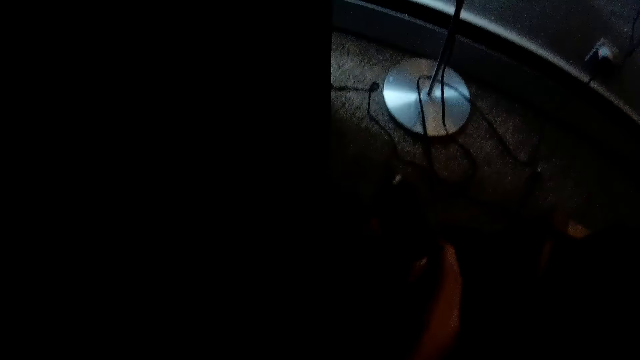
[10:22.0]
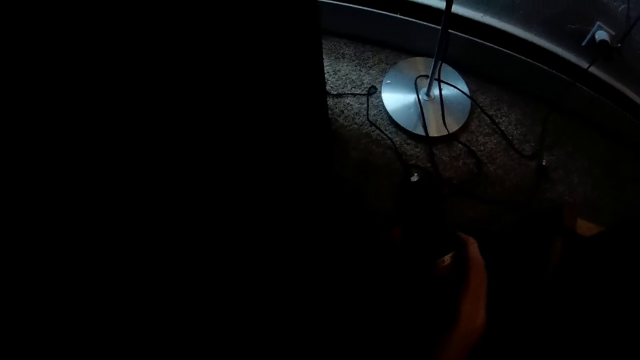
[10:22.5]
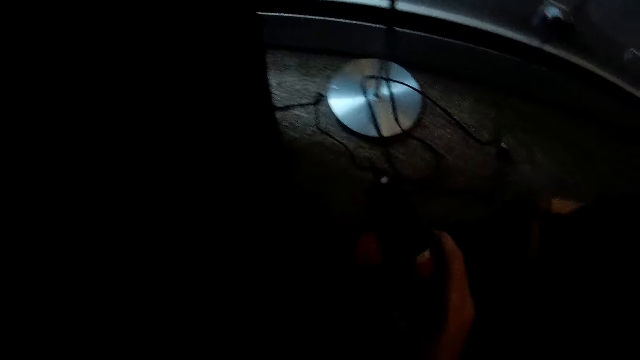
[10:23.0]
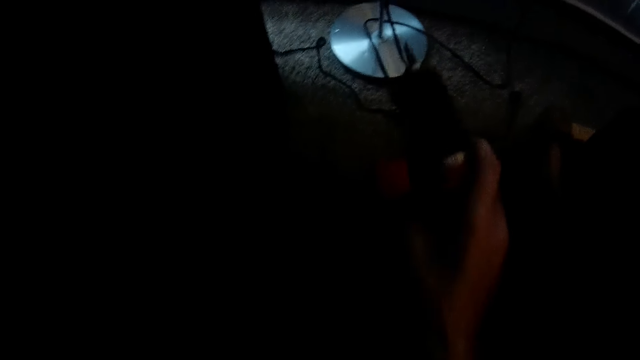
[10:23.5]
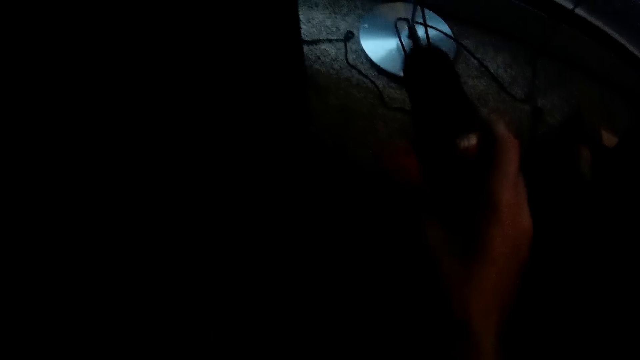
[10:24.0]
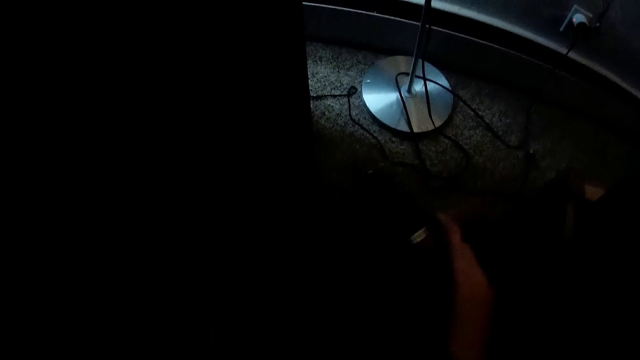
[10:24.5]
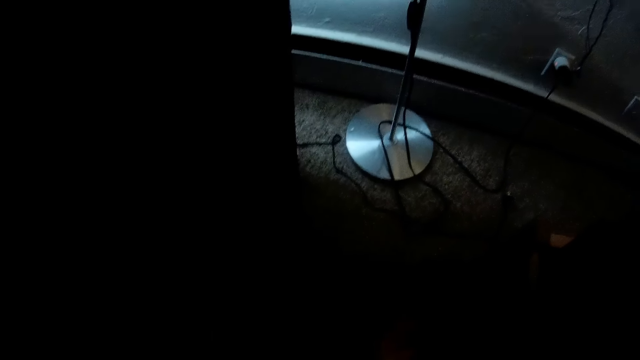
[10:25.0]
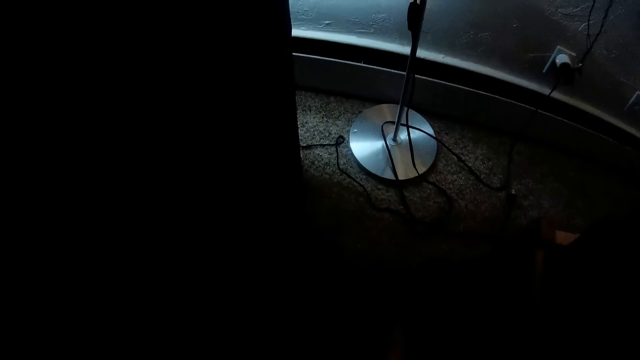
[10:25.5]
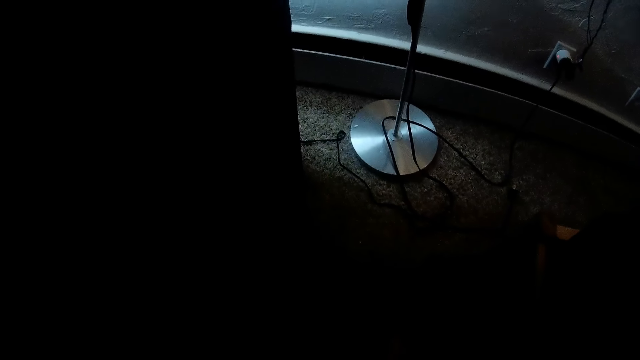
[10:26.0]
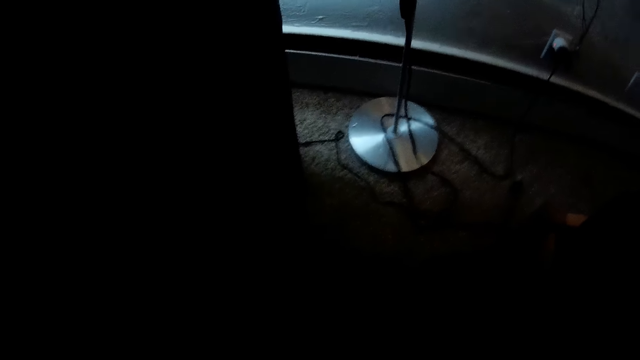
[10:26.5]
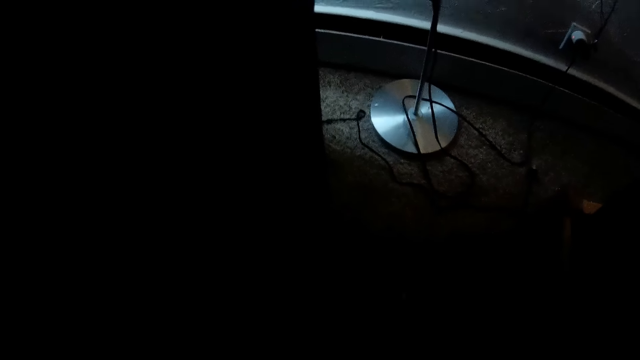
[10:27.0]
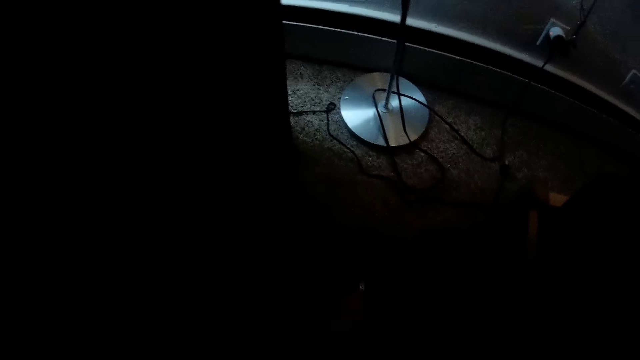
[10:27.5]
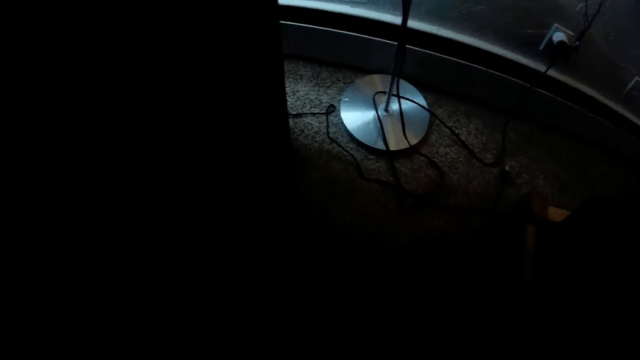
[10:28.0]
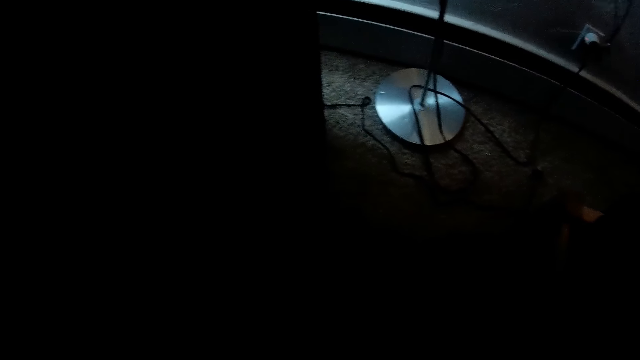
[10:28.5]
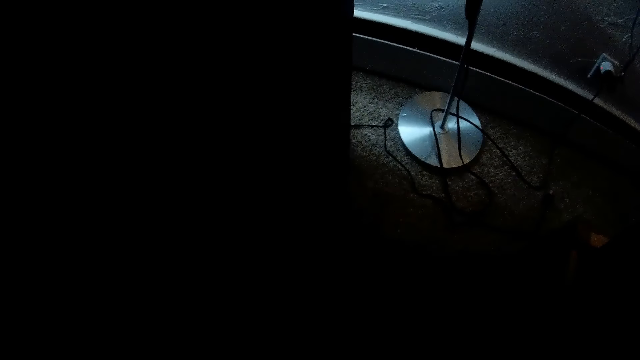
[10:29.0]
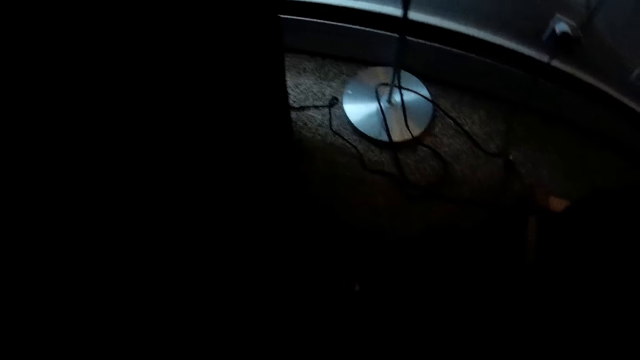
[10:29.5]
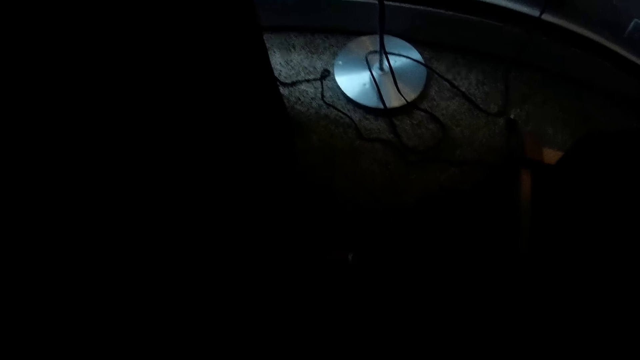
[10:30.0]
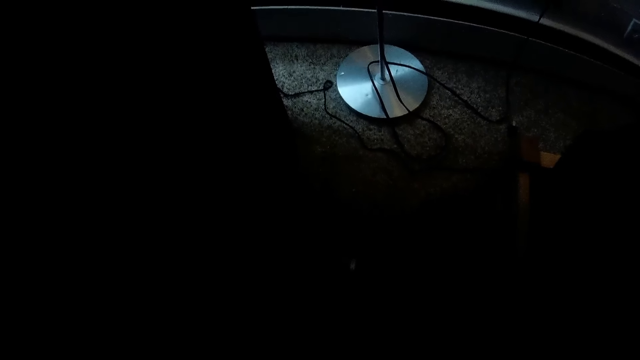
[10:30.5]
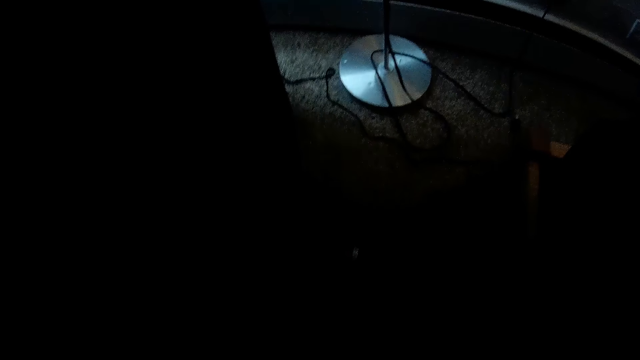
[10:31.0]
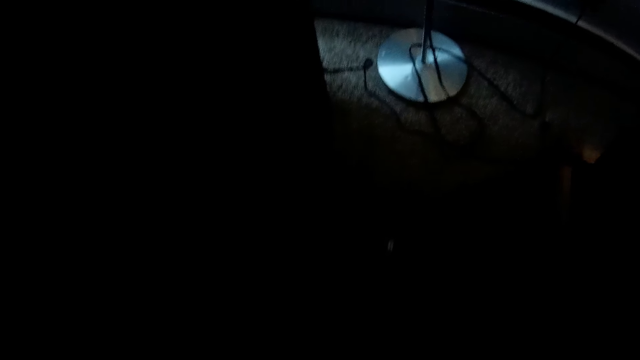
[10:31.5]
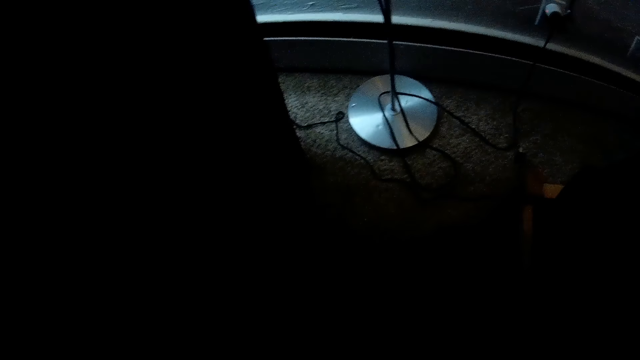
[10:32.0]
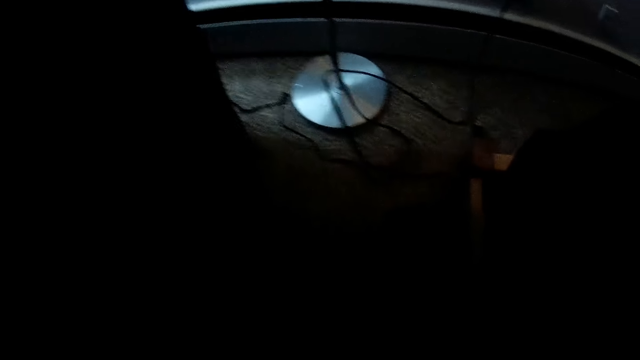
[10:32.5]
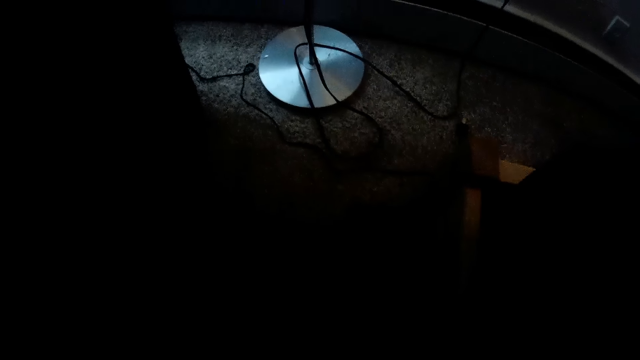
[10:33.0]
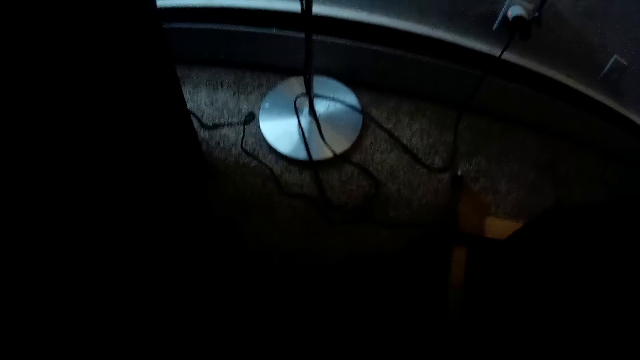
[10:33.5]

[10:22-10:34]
The camera wearer holds a screwdriver in his right hand.

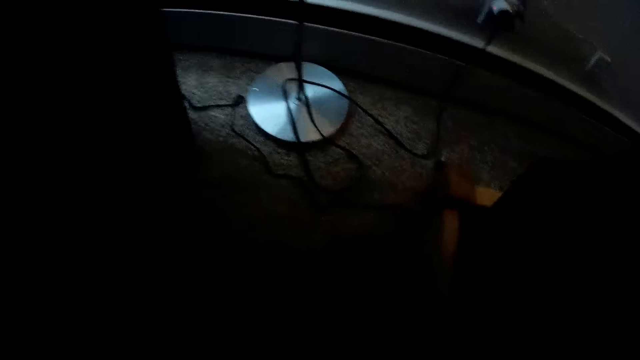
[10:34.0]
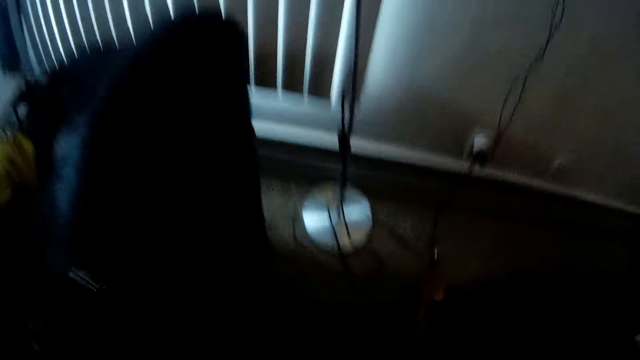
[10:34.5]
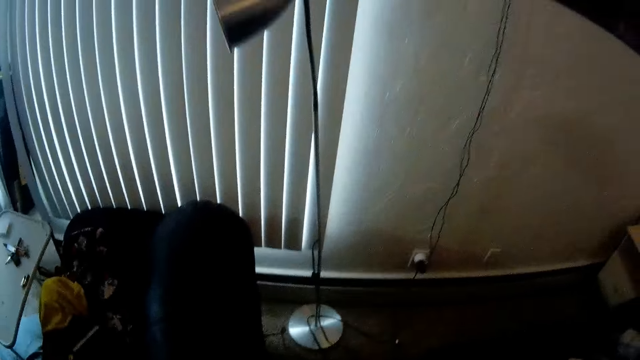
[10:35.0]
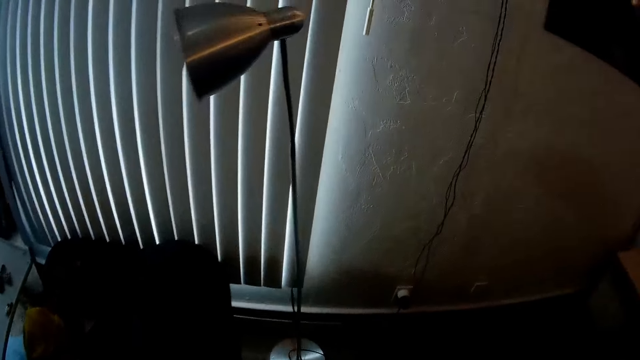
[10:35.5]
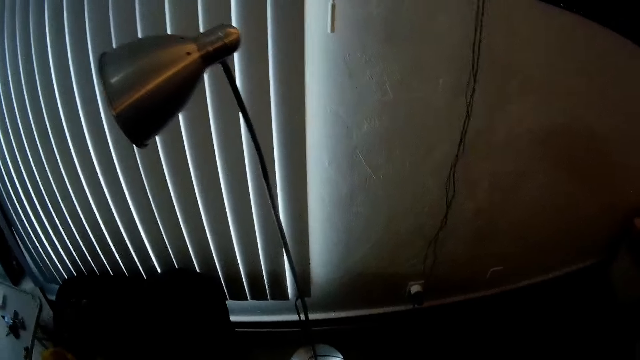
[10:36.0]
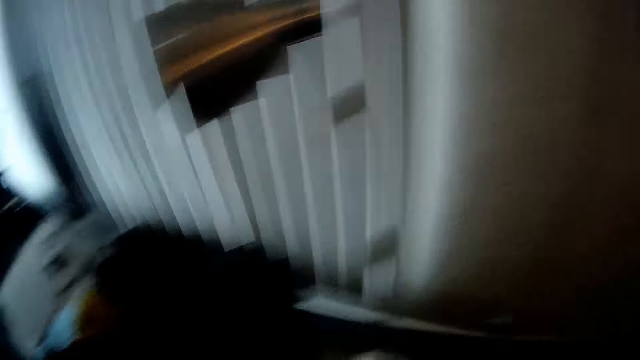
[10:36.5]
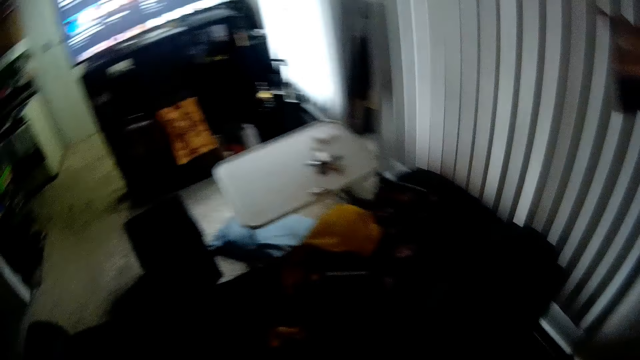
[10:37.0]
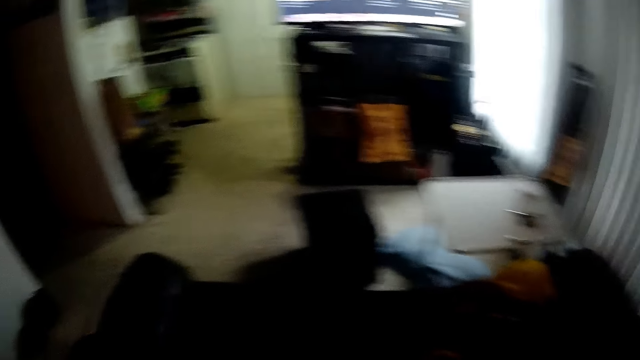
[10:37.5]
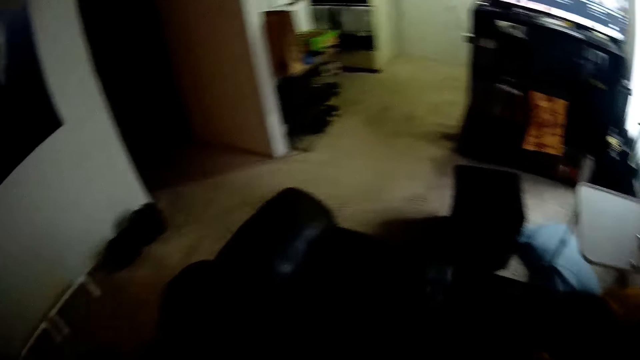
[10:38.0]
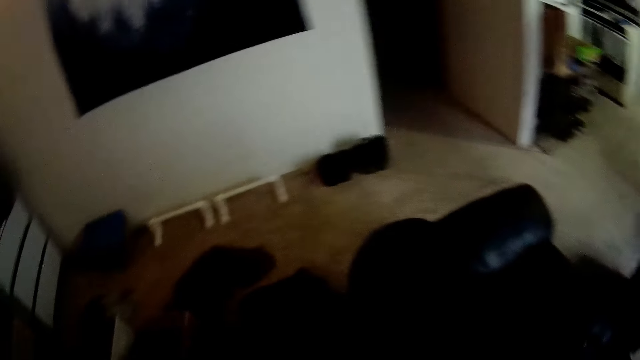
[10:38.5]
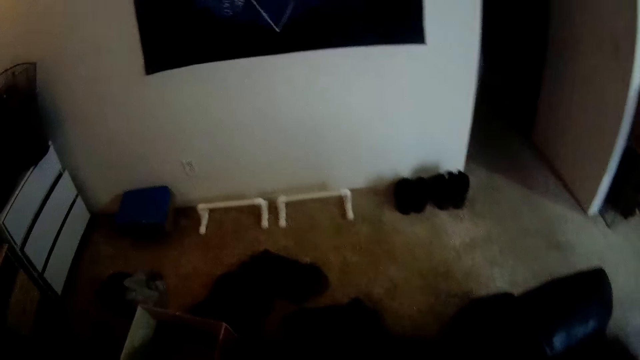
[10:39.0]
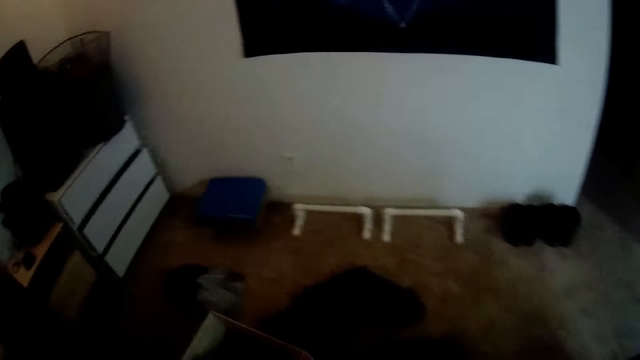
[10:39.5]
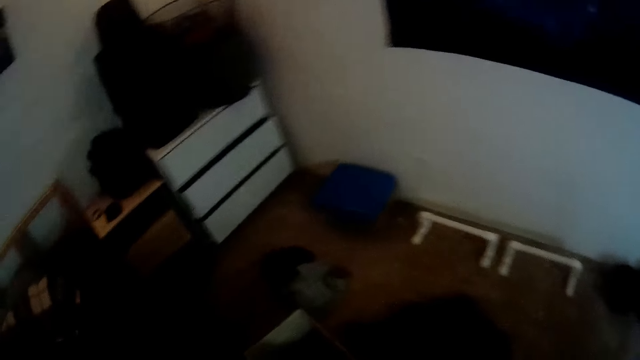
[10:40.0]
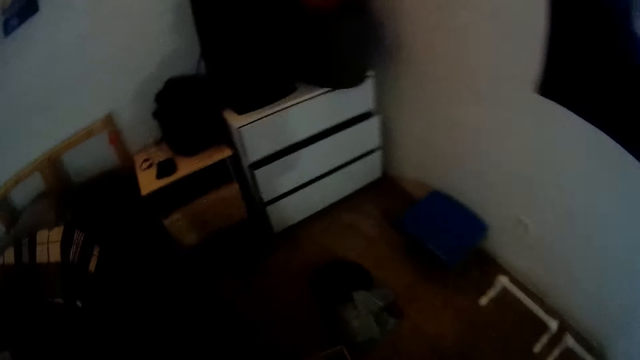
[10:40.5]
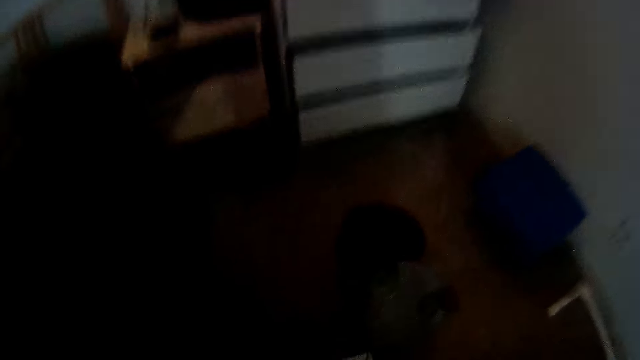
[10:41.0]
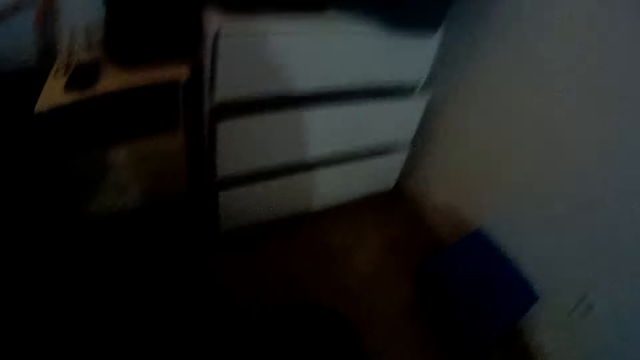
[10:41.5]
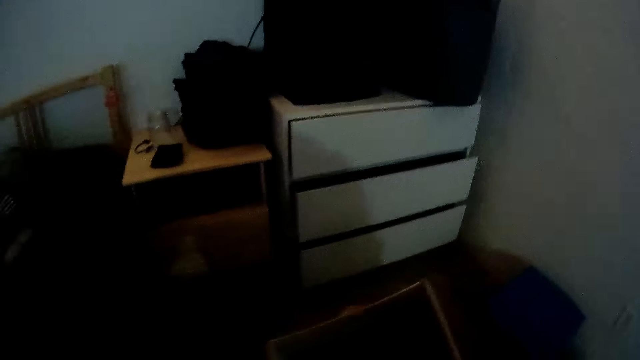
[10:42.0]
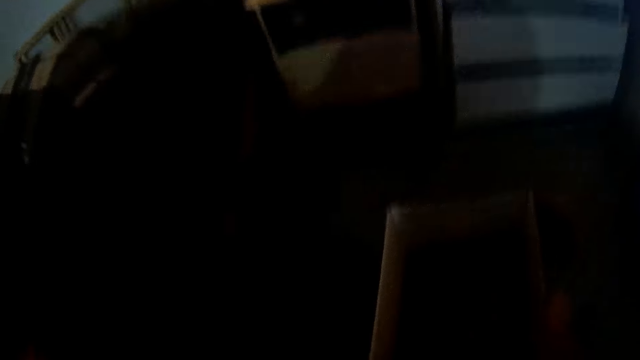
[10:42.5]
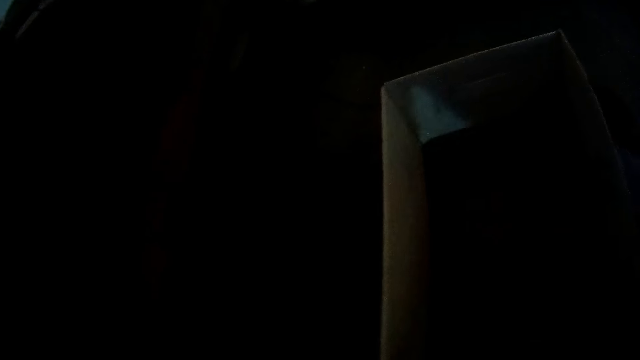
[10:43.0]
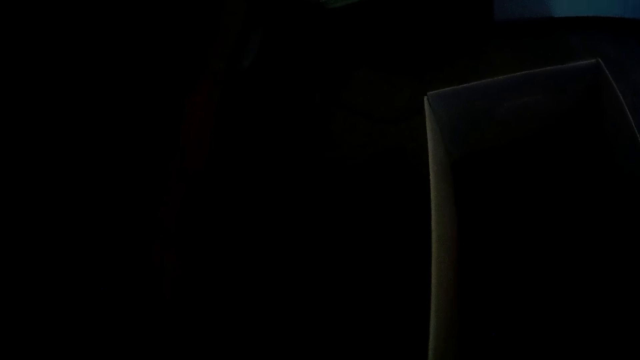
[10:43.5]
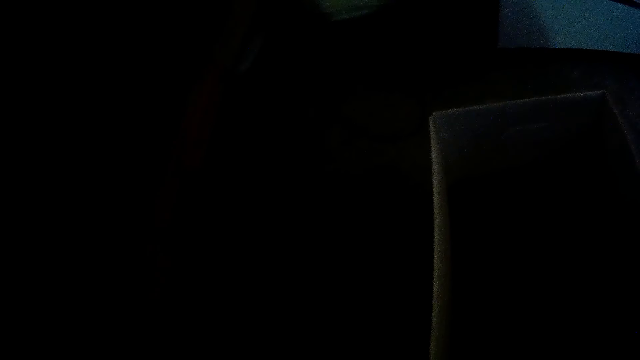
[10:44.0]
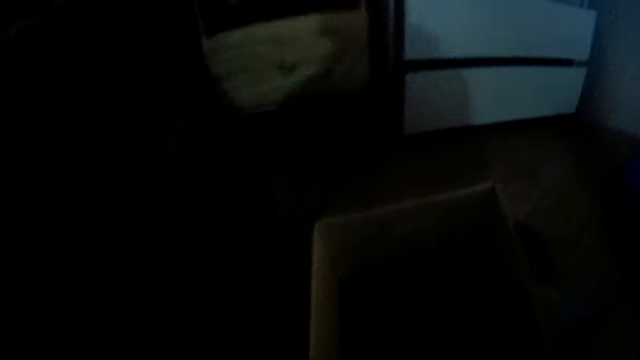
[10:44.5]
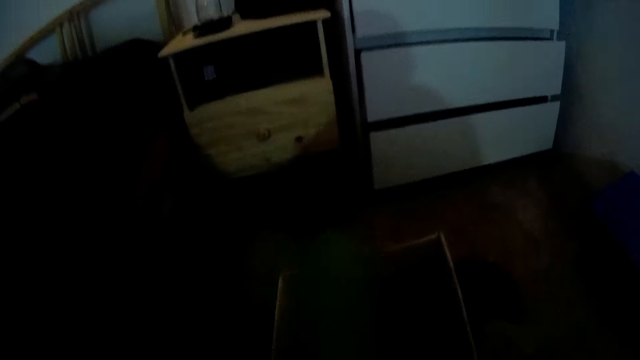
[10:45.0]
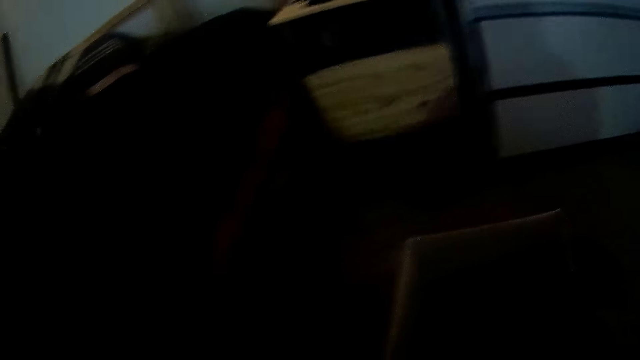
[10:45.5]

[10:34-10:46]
The camera wearer looks at the cabinet. He drops a box on the floor with his right hand.
